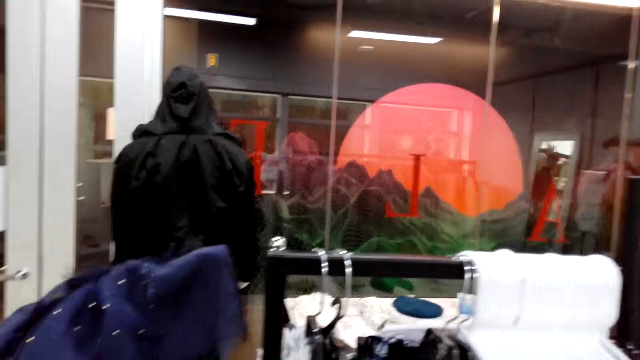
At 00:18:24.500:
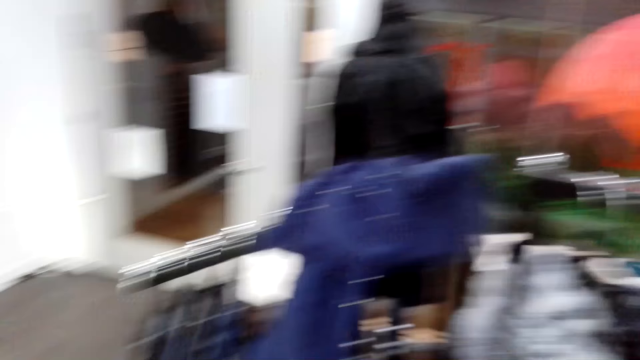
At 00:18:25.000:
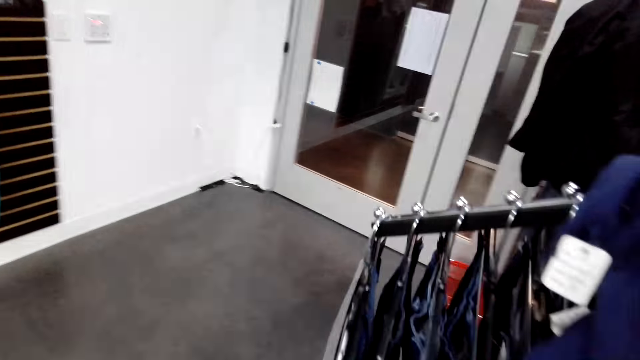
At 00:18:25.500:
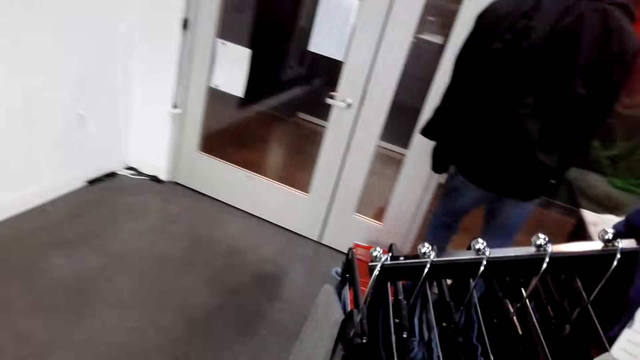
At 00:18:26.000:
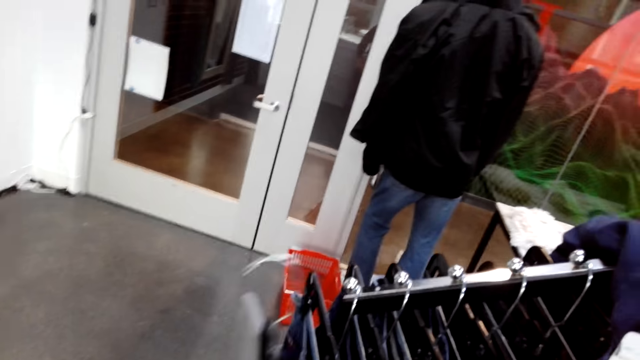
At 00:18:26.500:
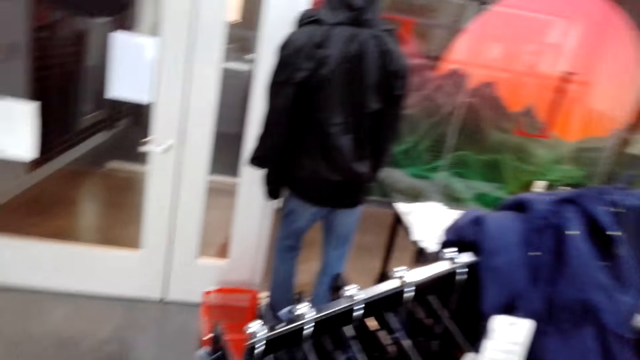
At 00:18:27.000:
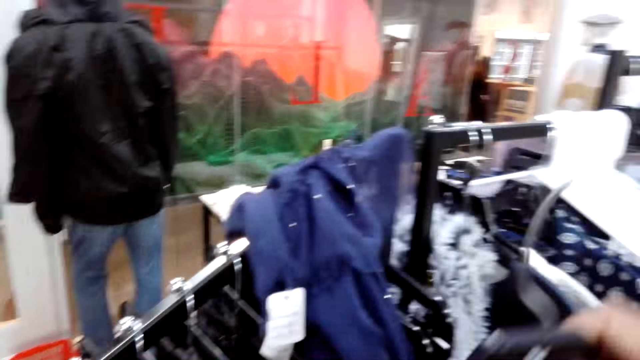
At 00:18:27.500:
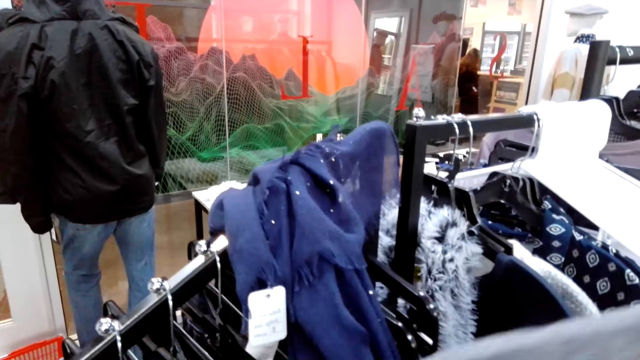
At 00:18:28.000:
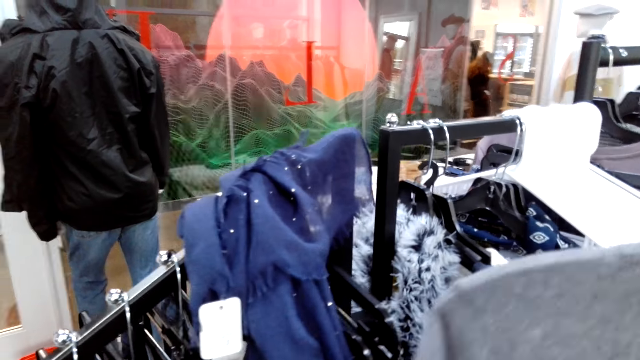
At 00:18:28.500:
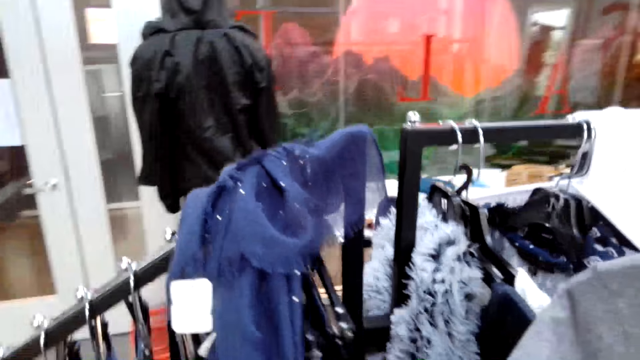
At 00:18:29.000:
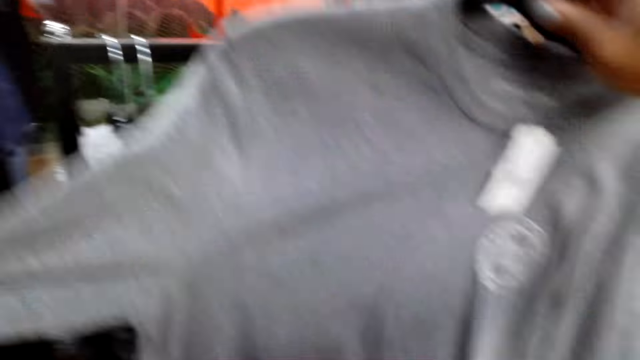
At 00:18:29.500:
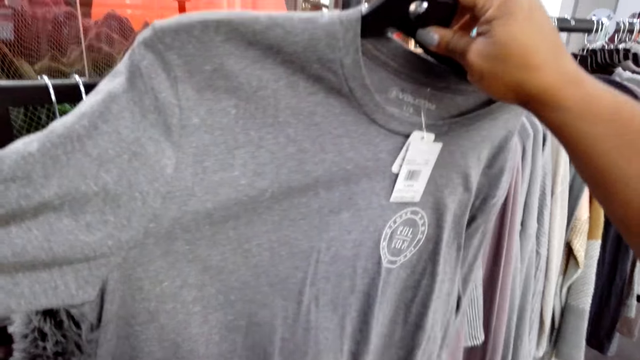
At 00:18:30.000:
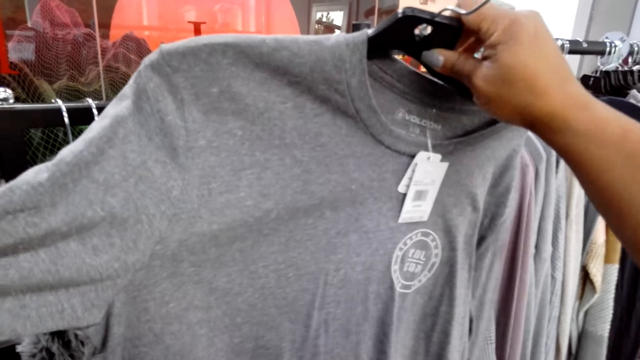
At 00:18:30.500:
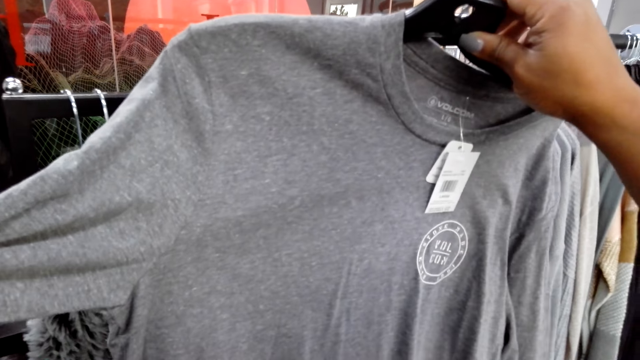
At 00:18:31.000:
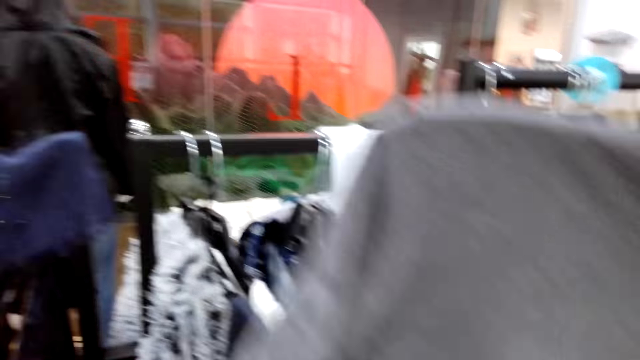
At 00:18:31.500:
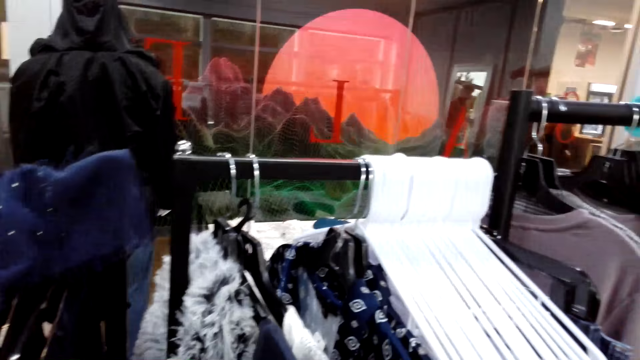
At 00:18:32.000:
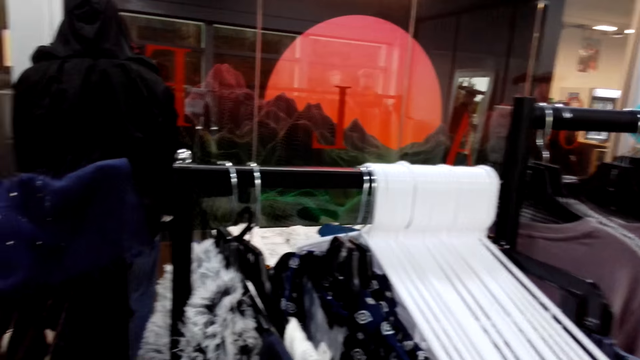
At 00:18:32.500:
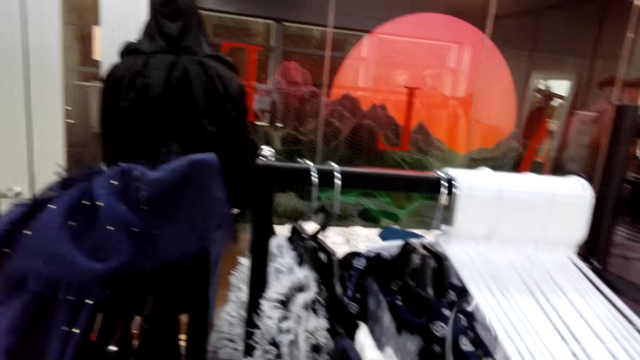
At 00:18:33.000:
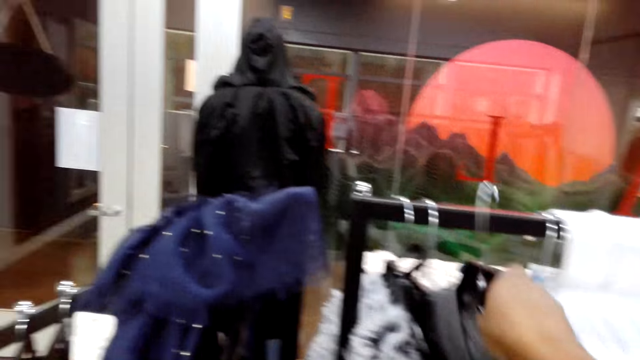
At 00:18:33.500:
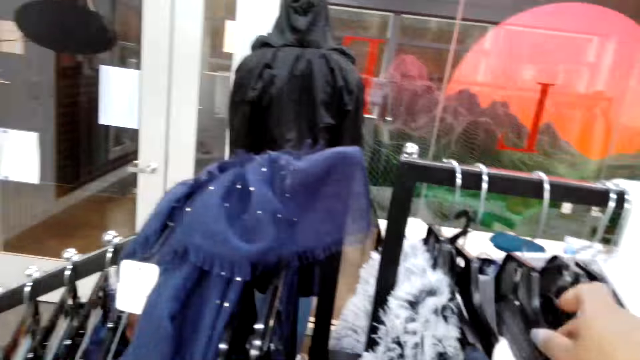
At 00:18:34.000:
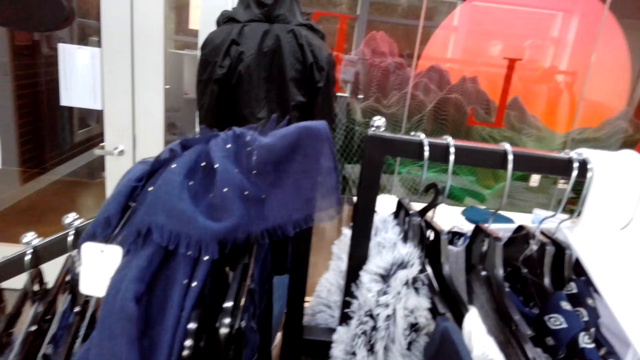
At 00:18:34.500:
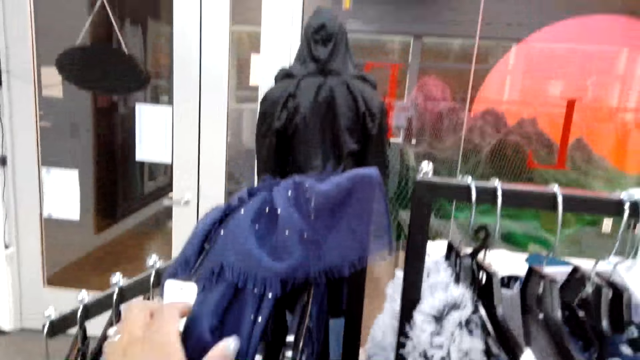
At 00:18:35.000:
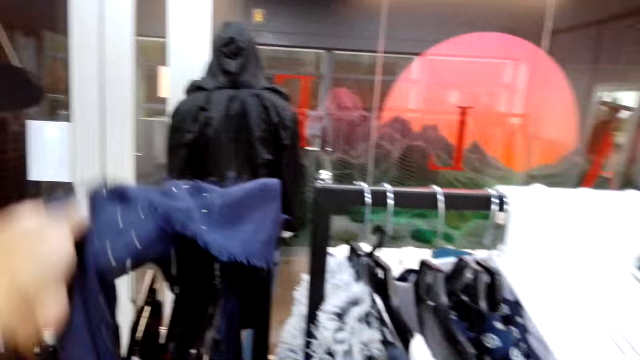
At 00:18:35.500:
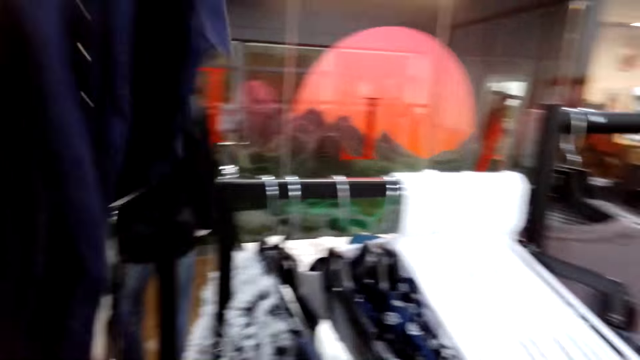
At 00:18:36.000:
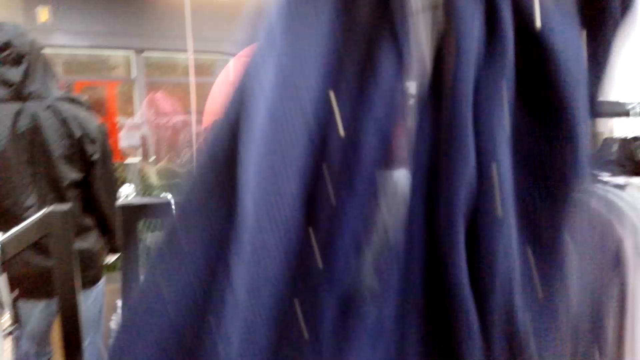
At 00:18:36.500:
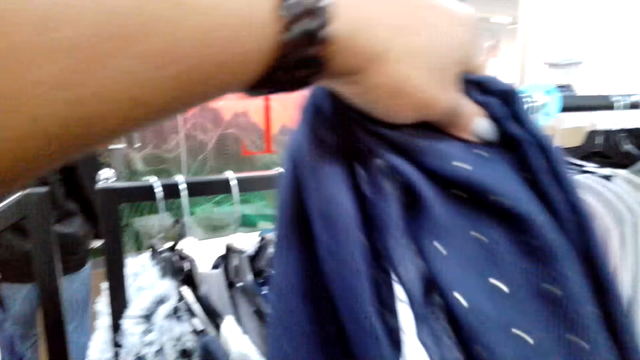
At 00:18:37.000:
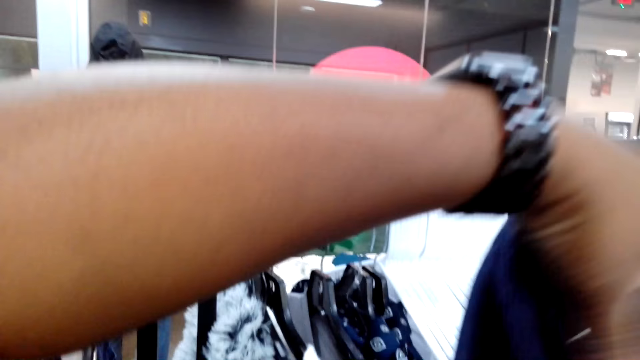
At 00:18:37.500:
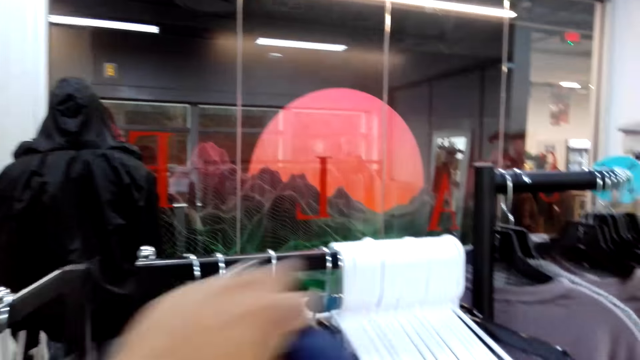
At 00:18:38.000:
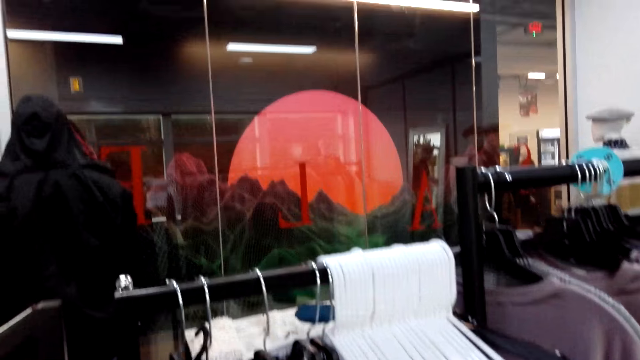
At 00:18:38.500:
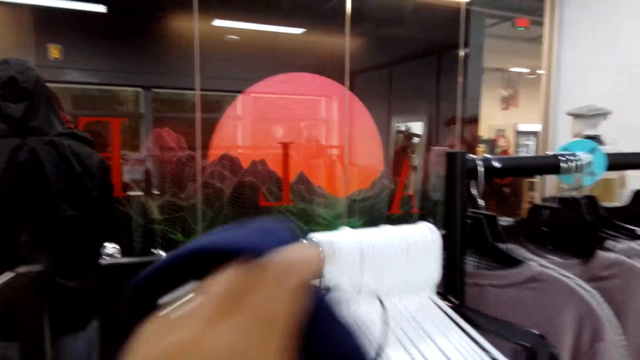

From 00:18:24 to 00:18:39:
The camera wearer hangs the clothes to the display. They turn to the side. They hold a cloth, a t-shirt, on a hanger. They put the hanger on a rod. They pick up a scarf on a rod from the displays.

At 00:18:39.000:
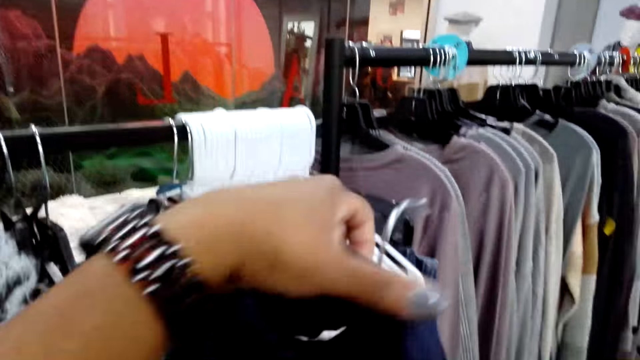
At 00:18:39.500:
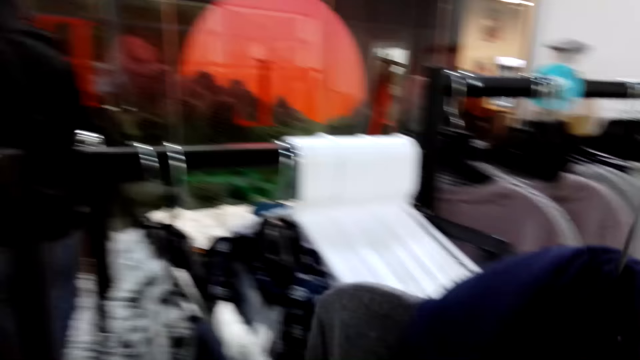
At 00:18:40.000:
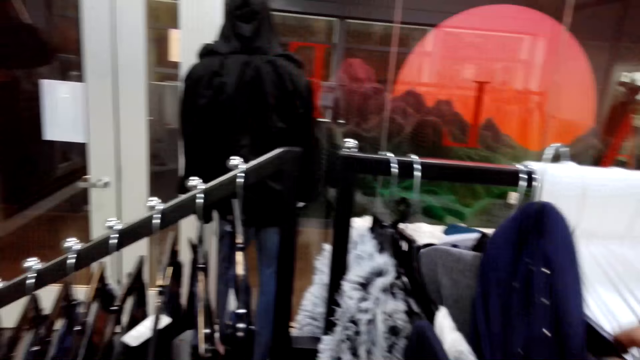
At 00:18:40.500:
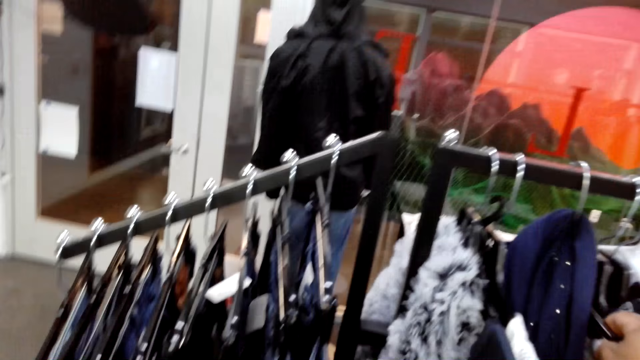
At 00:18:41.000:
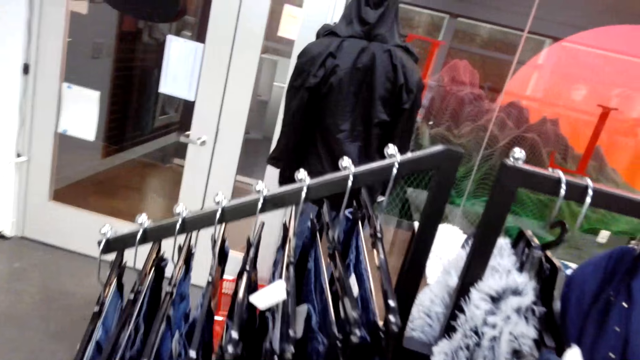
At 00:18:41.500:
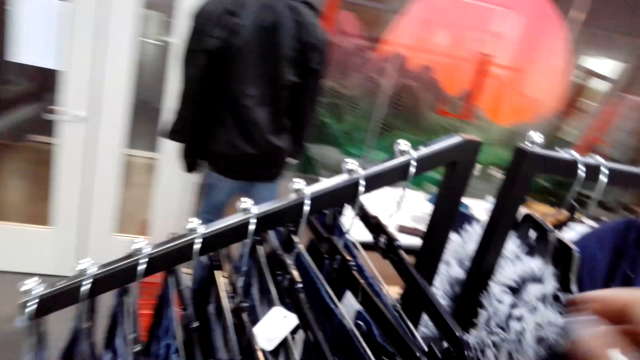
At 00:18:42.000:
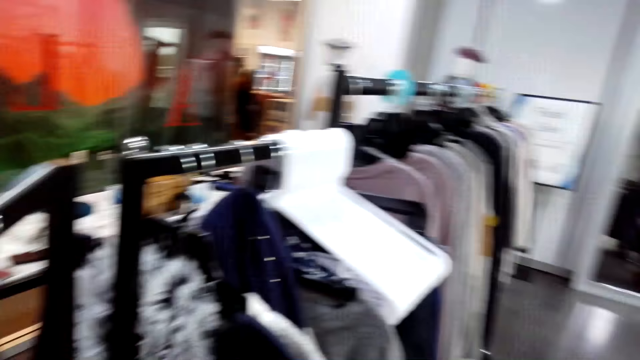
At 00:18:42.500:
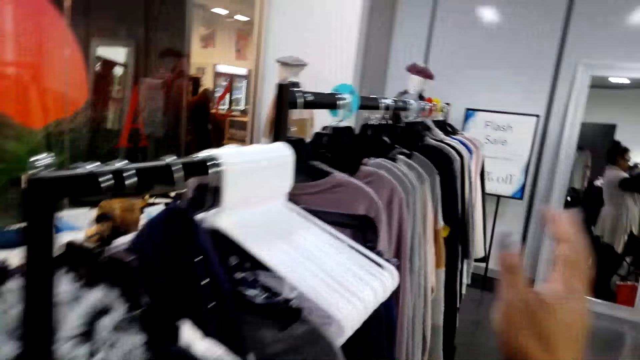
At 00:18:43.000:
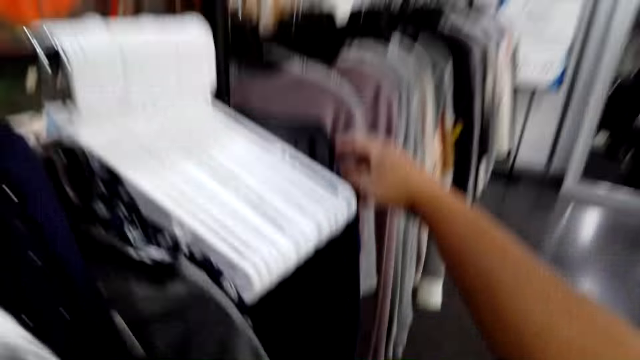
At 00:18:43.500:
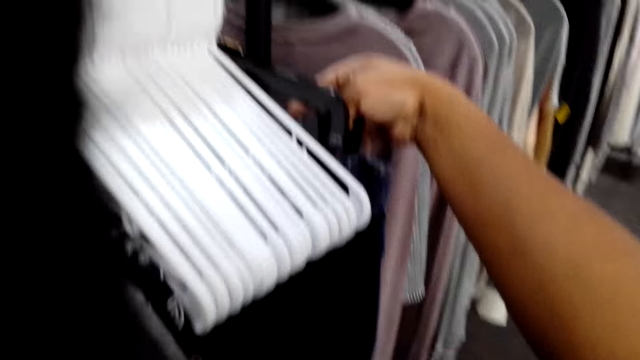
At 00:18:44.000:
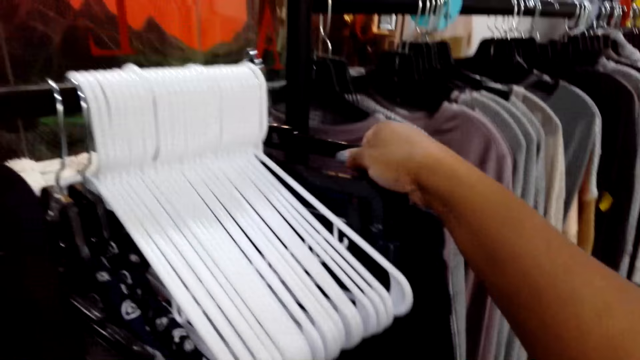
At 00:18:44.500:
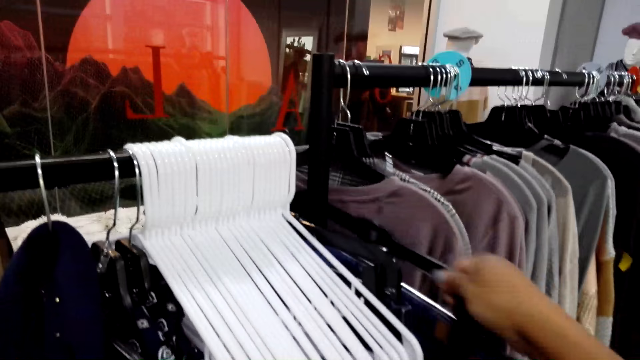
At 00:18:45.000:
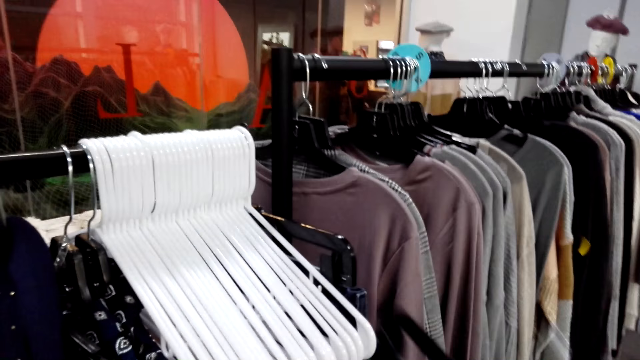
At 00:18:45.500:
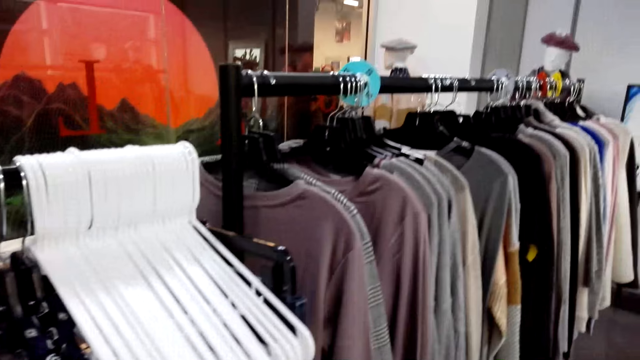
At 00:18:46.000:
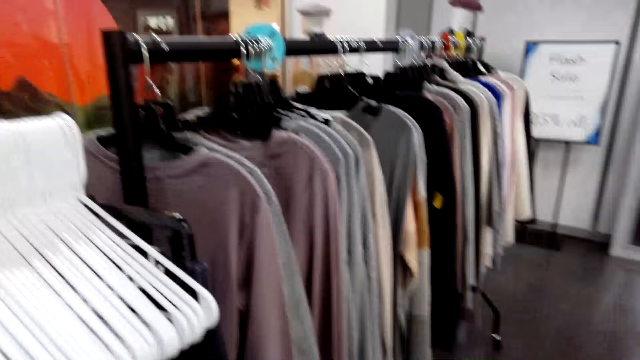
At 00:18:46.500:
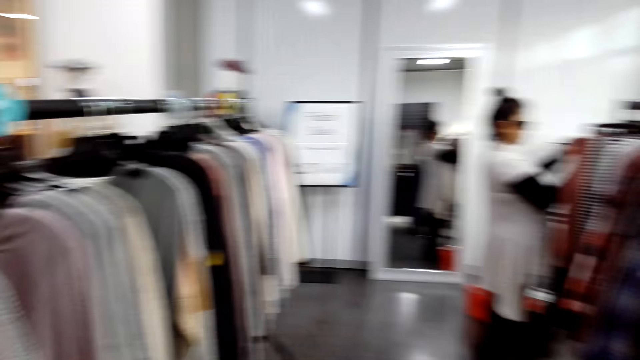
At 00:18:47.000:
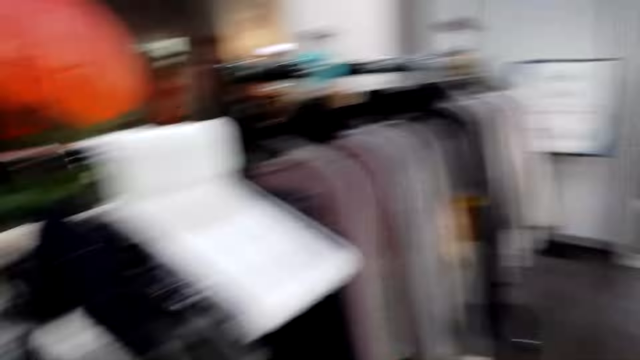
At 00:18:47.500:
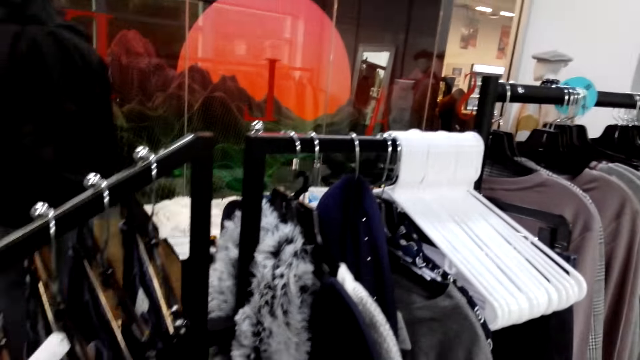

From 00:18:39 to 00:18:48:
The camera wearer puts a scarf on a hanger. They put the hanger on a rod. They walk around, turn to the side. They hold a cloth on a hanger. They remove the clothes from the display. They turn to the side. A man holds cloths on hangers. The camera wearer turns to the side. They look around the shop.
